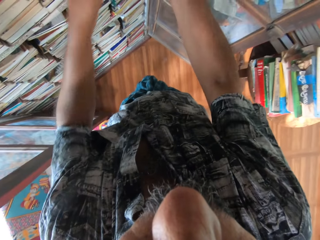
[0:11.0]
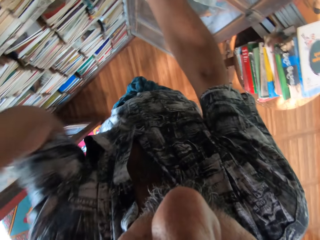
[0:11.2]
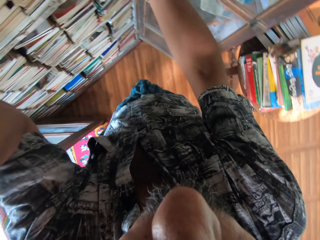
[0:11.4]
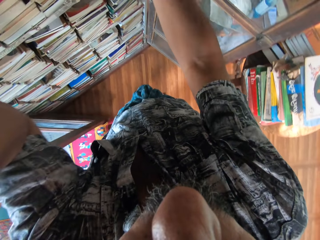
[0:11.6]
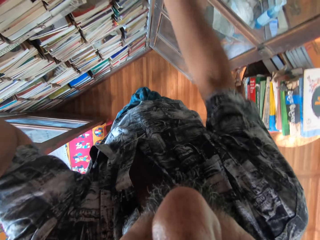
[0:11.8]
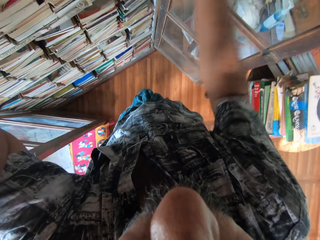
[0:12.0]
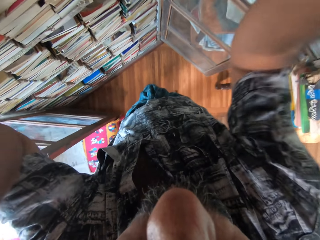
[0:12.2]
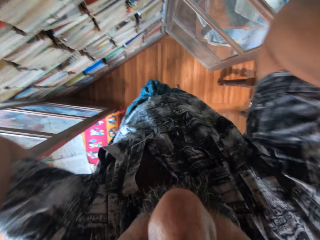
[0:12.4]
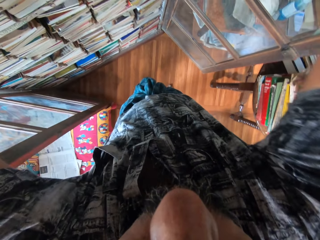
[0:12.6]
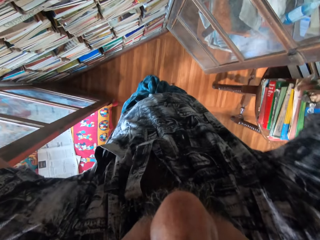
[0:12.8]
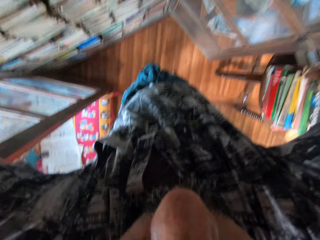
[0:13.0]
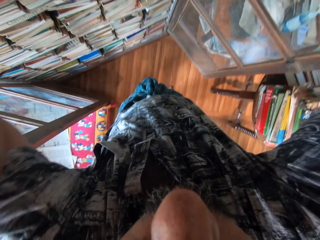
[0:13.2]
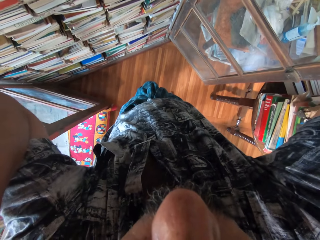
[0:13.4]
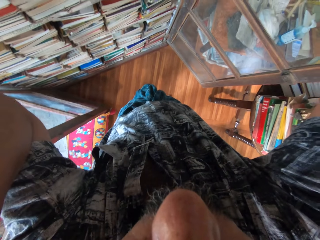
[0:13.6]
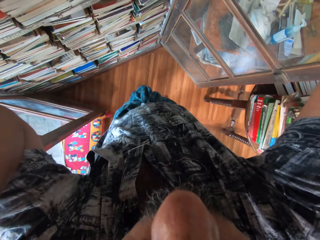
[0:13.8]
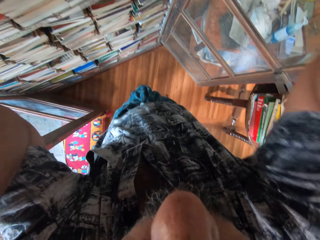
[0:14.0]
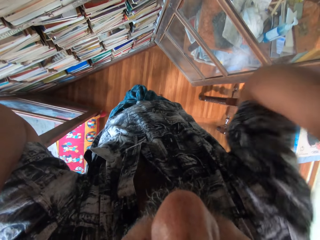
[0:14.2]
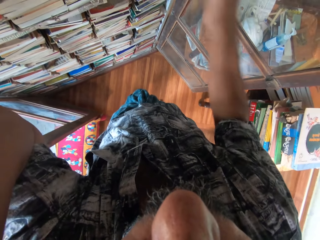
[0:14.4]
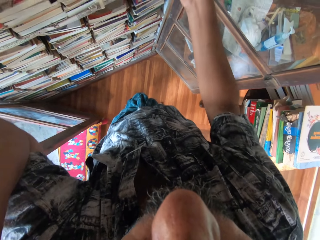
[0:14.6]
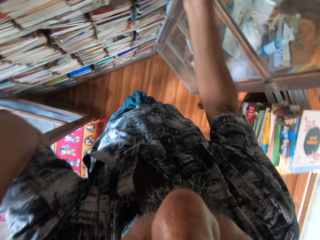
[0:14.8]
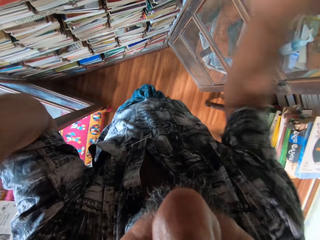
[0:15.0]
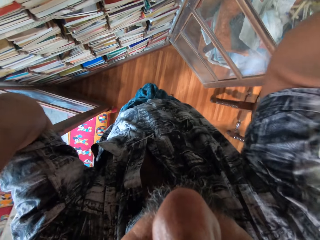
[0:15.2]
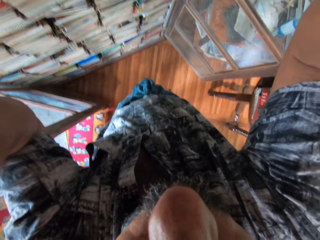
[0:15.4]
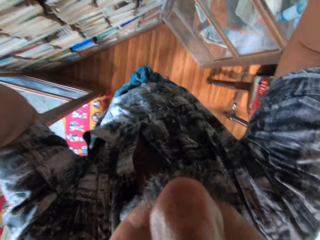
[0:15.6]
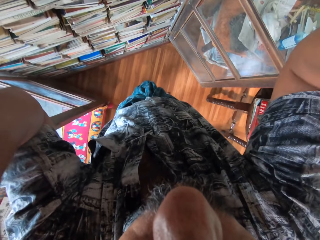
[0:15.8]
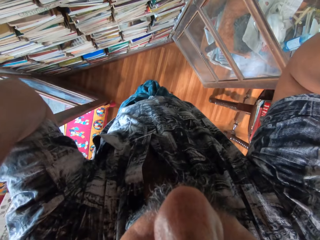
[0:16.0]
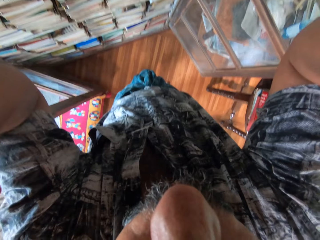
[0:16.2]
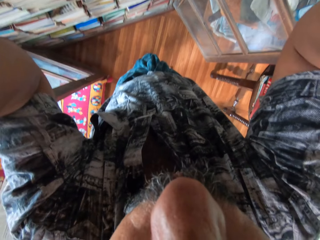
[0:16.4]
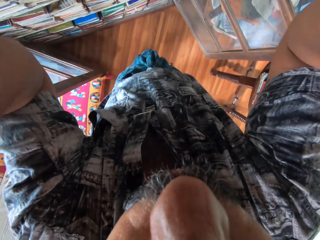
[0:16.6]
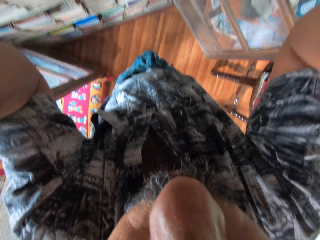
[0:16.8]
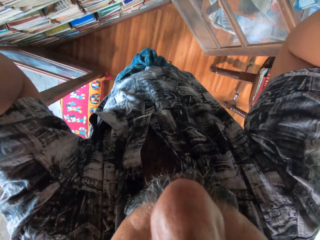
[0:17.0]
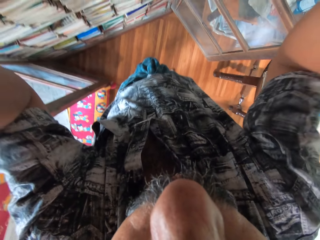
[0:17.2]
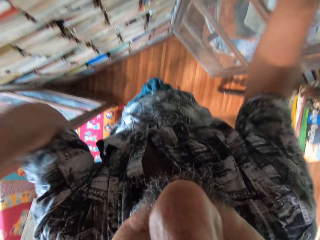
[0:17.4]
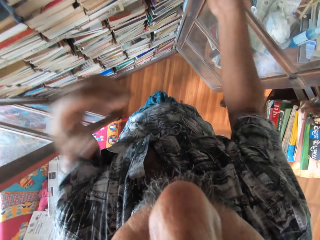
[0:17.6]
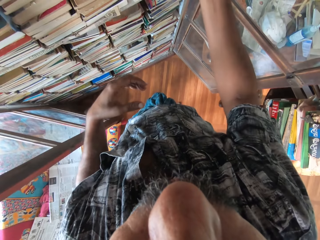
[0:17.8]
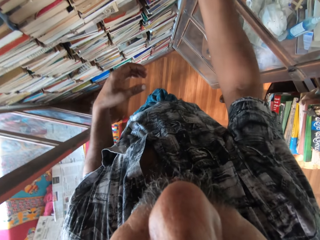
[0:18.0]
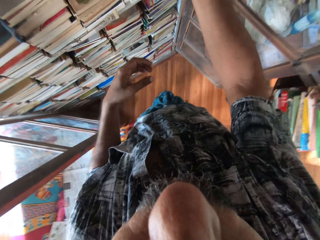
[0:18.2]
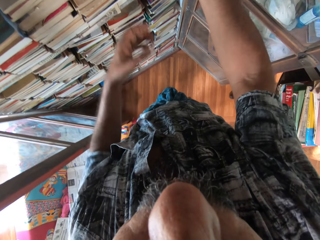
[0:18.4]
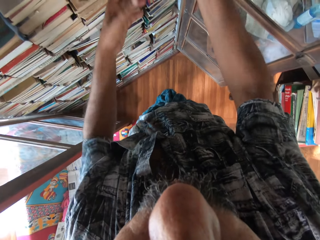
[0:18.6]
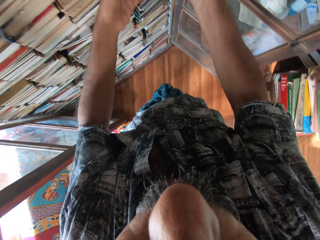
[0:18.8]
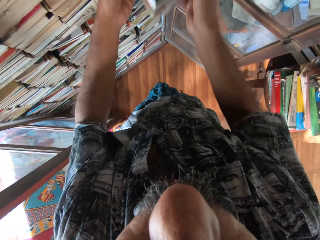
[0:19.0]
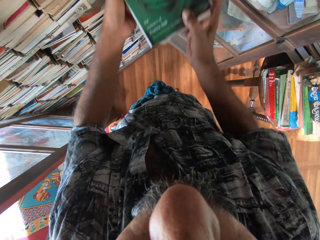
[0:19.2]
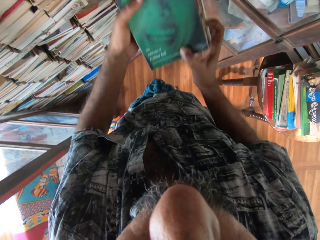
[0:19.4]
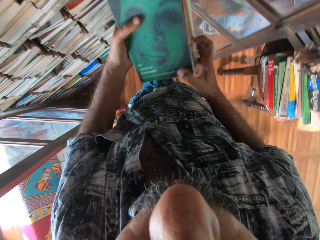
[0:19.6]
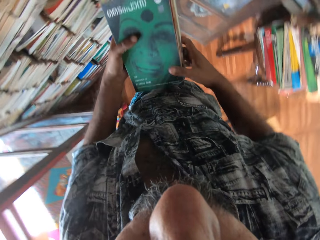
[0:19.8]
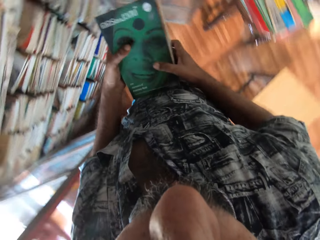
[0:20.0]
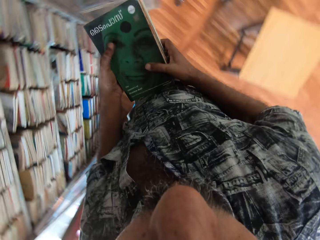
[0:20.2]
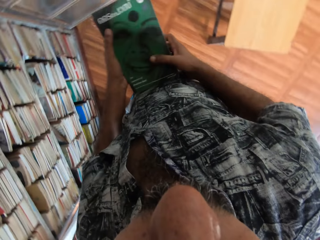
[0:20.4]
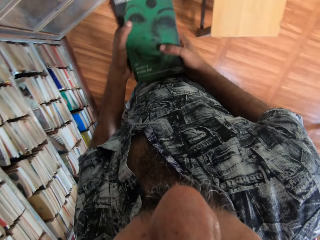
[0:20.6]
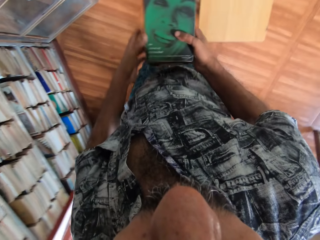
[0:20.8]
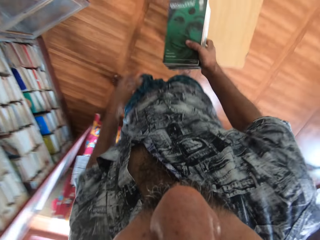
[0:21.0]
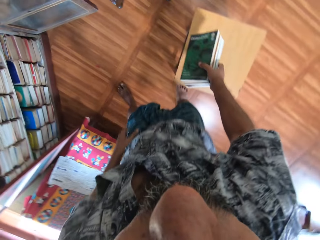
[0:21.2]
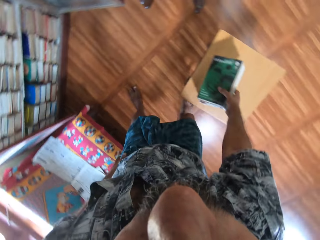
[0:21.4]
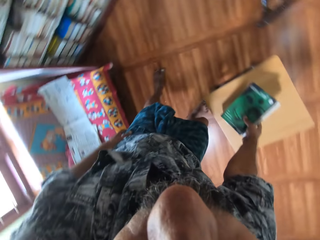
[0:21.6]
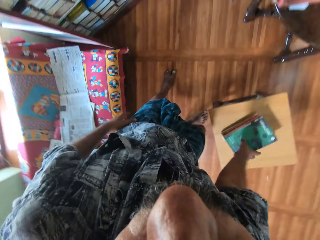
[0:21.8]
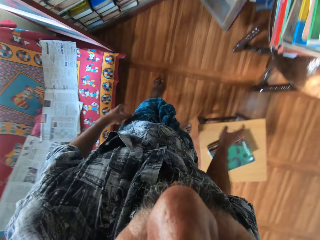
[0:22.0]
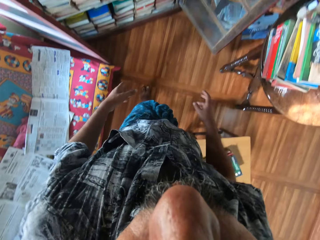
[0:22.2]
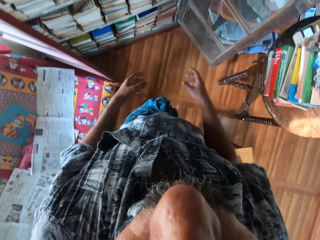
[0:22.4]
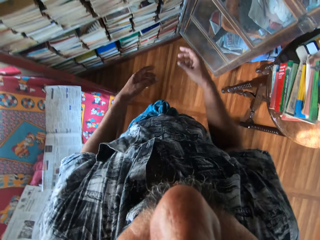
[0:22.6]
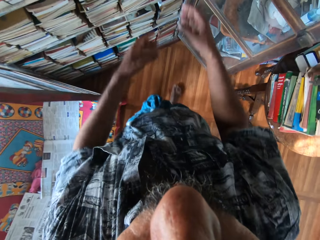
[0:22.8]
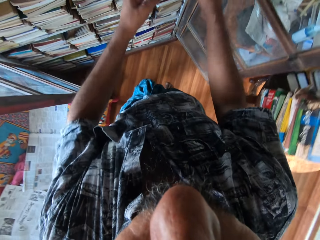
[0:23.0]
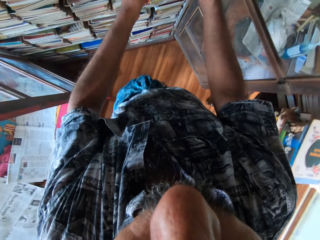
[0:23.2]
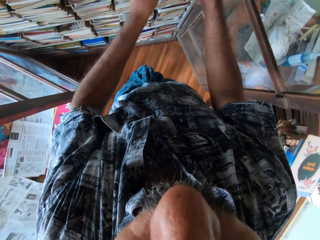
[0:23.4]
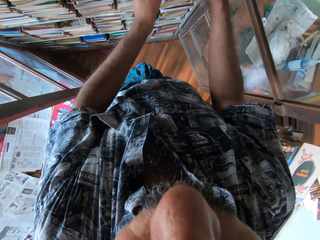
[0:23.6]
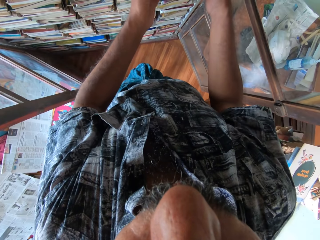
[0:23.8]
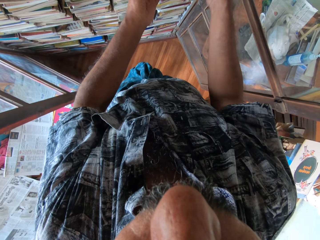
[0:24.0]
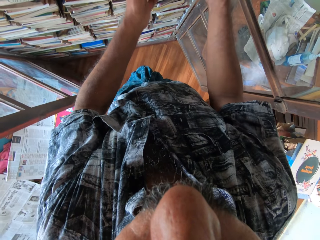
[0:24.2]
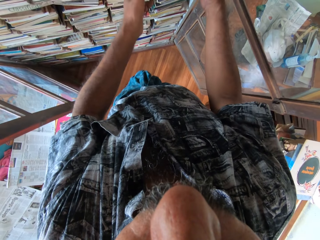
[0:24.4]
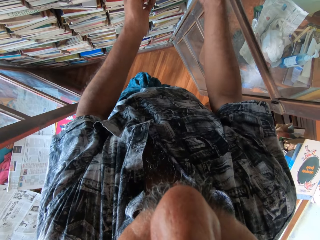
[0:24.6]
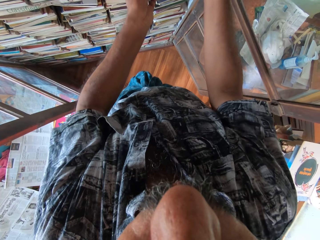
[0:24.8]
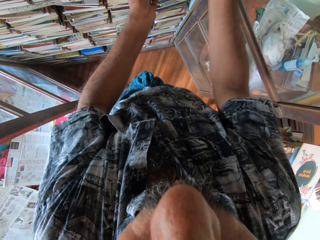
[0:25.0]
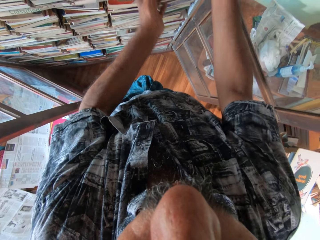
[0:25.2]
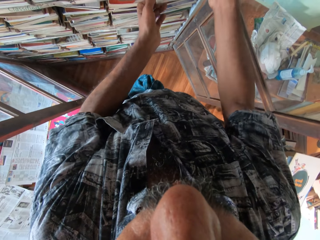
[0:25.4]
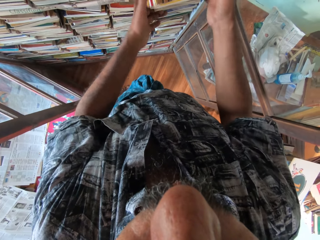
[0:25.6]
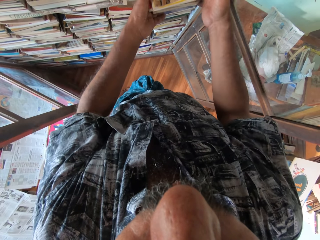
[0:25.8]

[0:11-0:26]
The camera wearer adjusts the camera on his head with both hands. He touches some books on the bookshelf with his right hand. He adjusts the camera on his head with both hands. He removes some books from the bookshelf with his right hand. He carries the books with both hands. He drops the books on a stool on the floor with his right hand. He removes some books from the bookshelf with both hands.

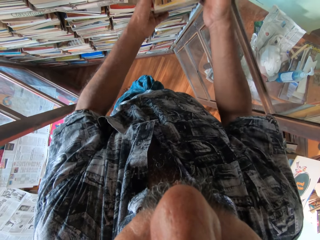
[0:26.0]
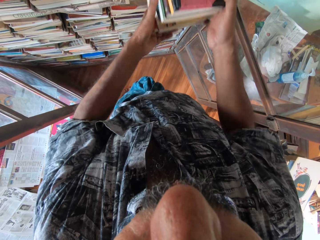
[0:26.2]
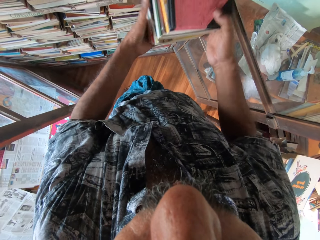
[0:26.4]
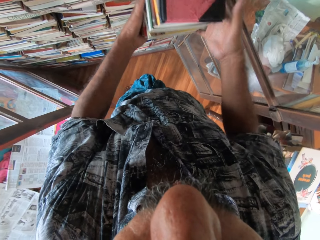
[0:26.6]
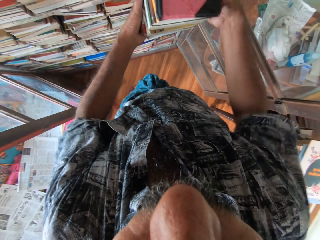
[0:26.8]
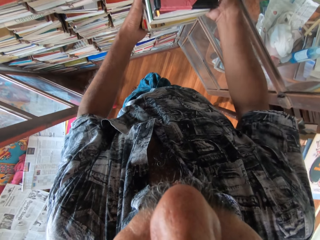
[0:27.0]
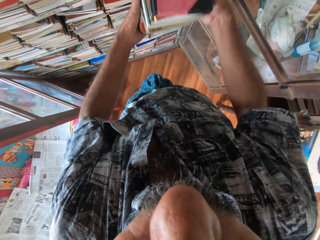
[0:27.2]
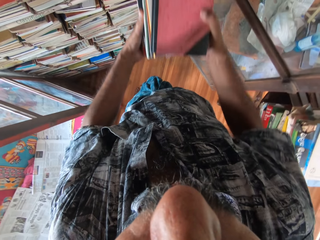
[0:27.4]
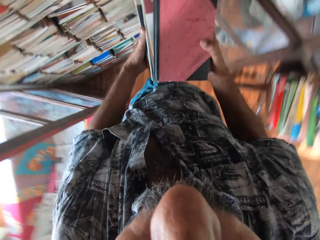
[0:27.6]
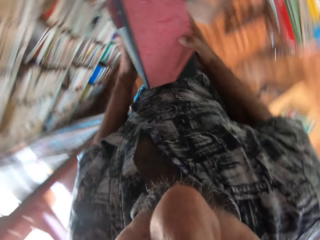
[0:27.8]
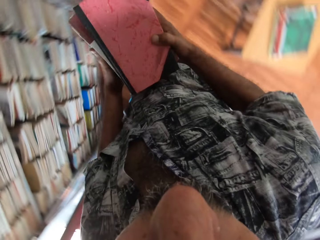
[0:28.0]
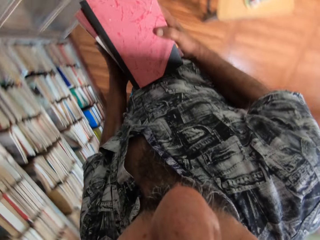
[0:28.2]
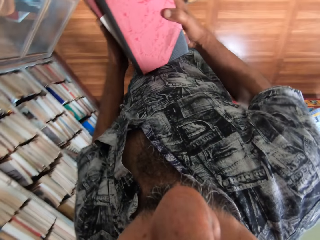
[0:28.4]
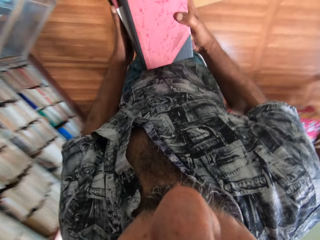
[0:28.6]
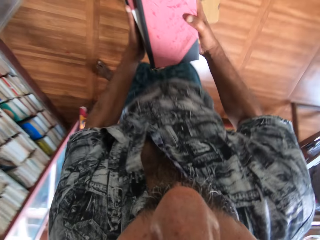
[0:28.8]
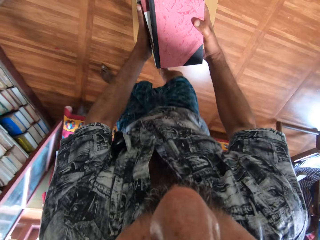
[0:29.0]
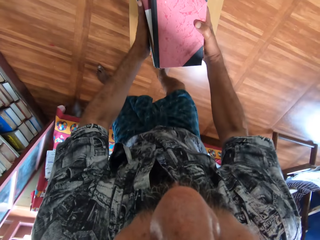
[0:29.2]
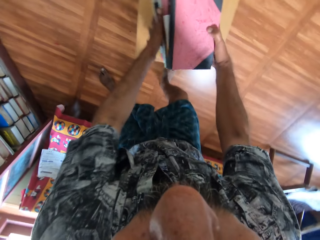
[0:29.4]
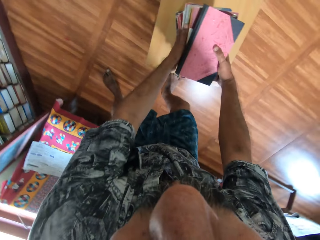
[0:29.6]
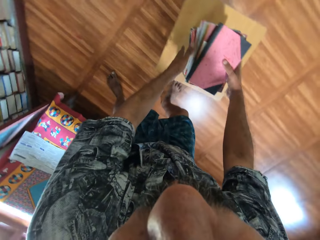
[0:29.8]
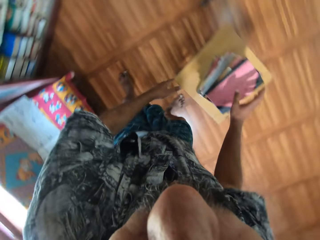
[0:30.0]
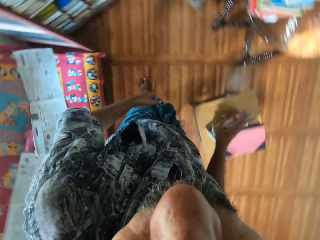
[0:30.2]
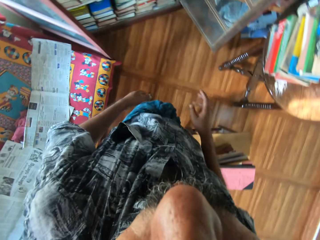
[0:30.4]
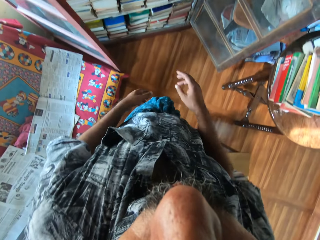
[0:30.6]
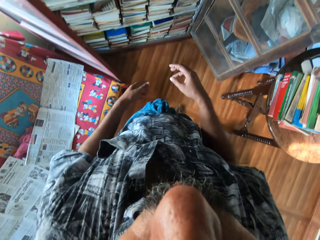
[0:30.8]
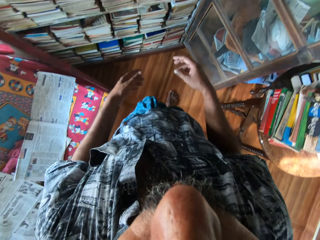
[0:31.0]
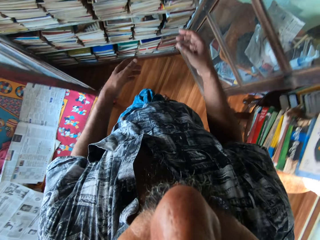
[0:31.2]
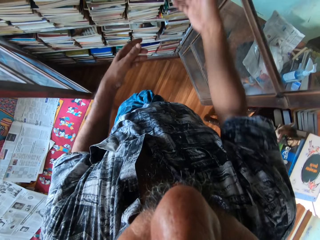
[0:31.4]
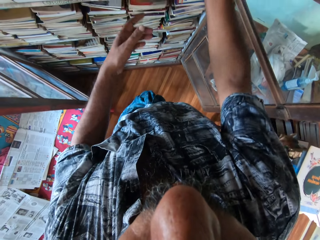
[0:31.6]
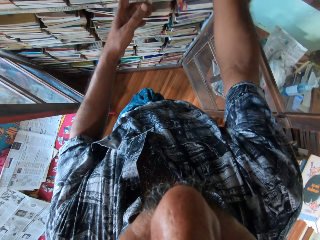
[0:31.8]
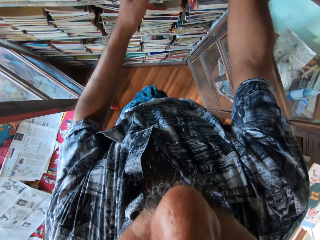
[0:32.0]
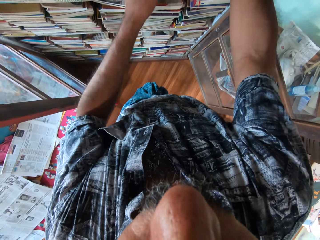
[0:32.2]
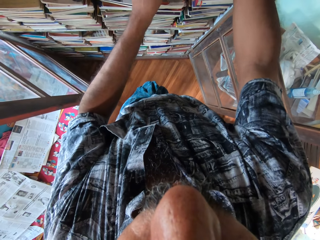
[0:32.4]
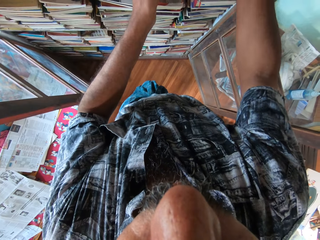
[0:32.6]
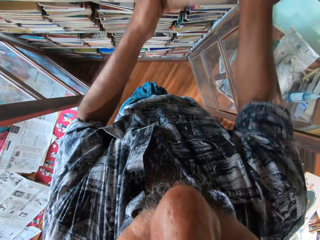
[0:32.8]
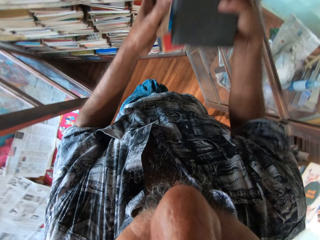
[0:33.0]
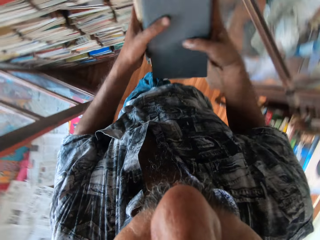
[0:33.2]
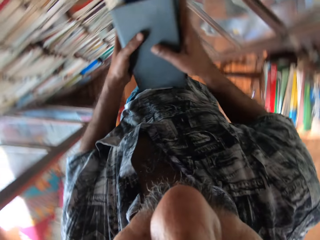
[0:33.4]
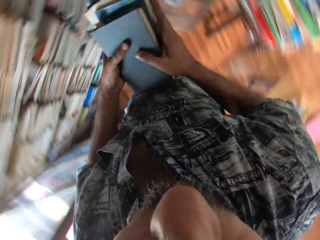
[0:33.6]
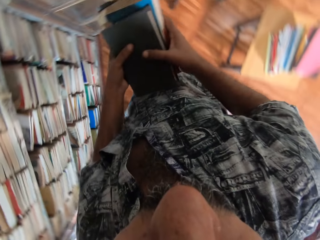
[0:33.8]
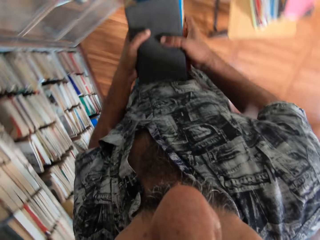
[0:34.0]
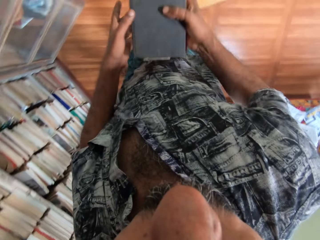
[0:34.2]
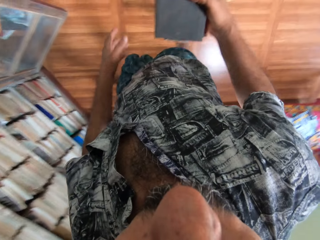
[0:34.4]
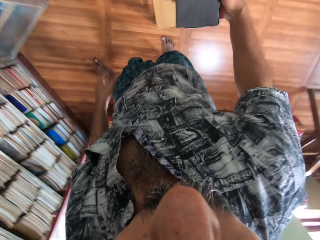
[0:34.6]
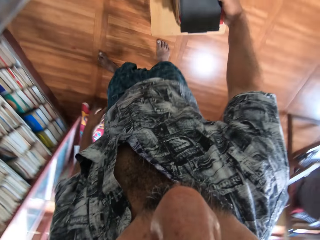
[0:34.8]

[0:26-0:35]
The camera wearer drops the books on the stool with both hands. He removes some books from the bookshelf with both hands.
